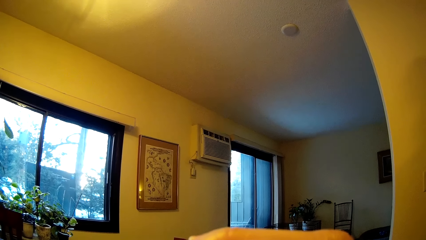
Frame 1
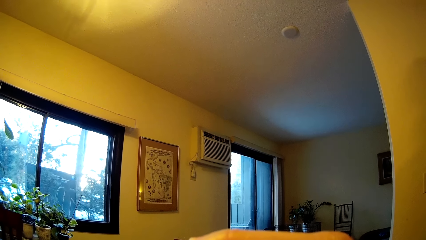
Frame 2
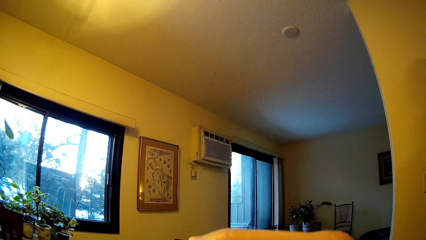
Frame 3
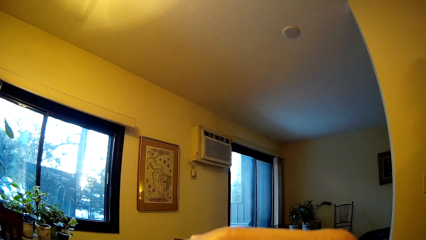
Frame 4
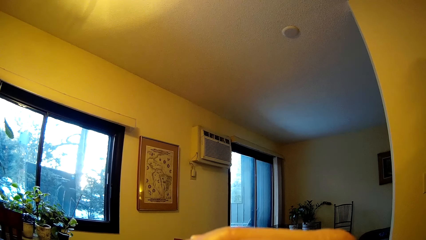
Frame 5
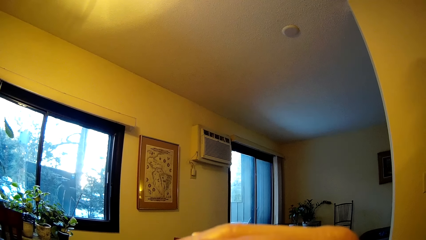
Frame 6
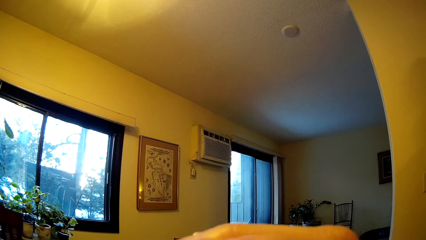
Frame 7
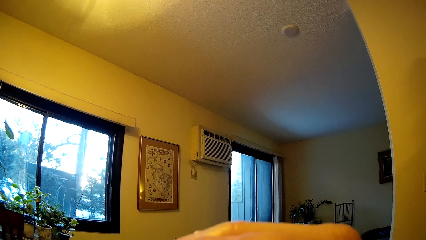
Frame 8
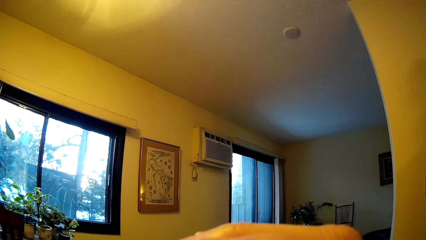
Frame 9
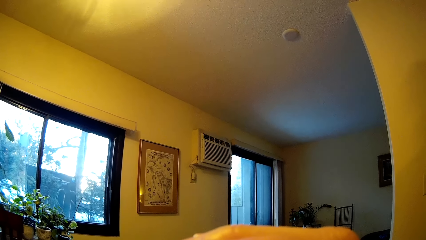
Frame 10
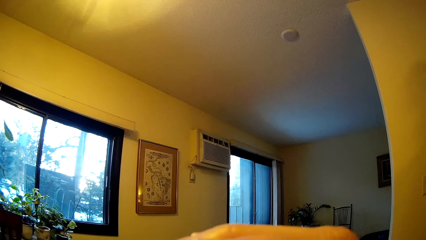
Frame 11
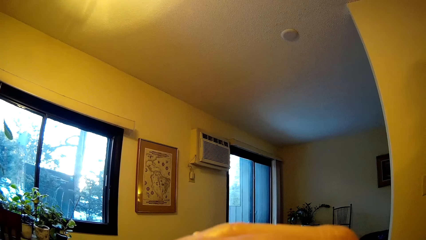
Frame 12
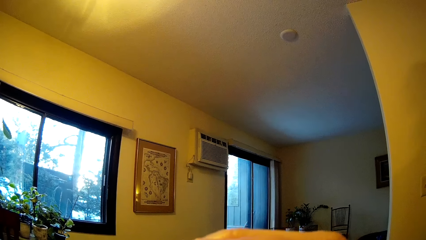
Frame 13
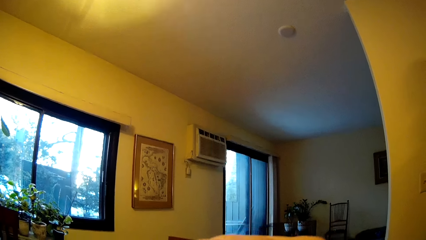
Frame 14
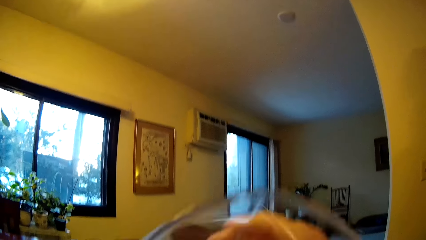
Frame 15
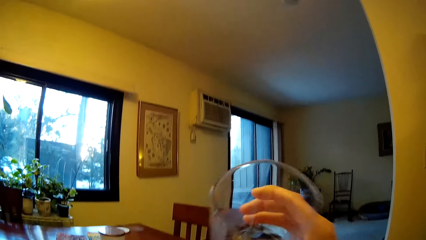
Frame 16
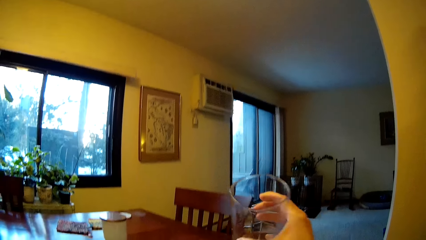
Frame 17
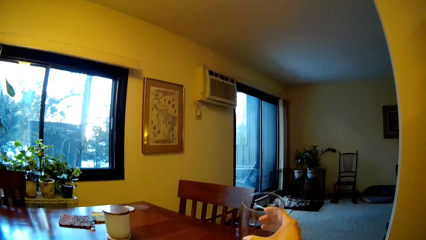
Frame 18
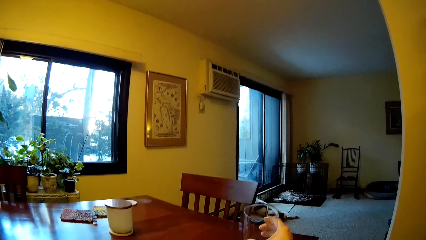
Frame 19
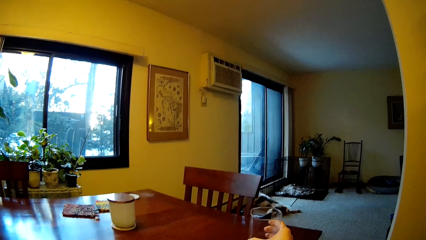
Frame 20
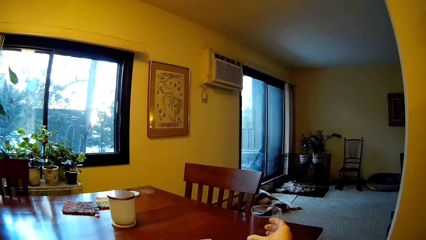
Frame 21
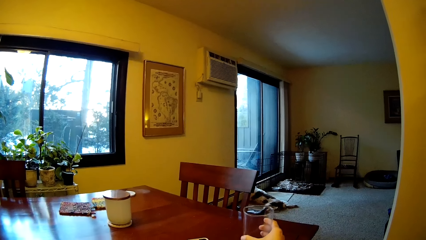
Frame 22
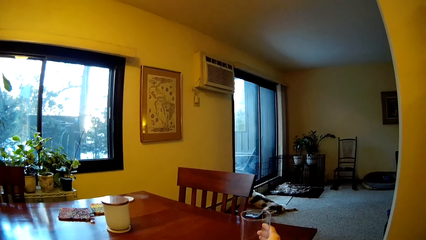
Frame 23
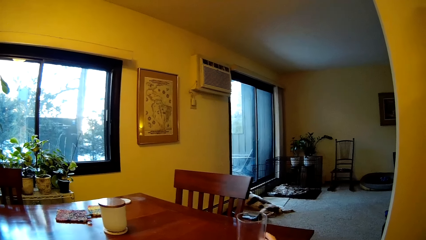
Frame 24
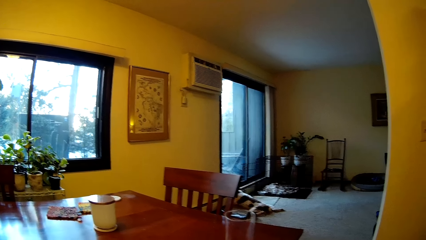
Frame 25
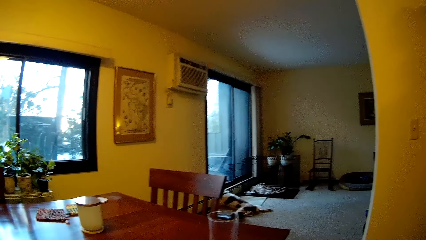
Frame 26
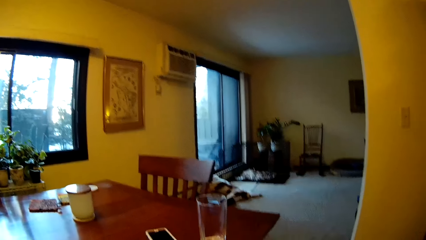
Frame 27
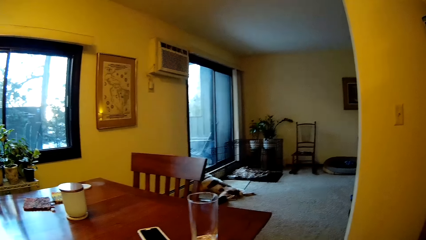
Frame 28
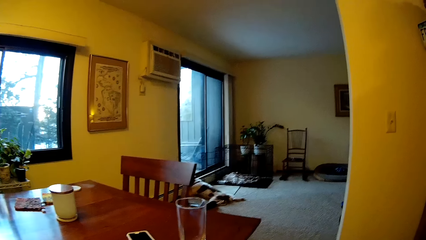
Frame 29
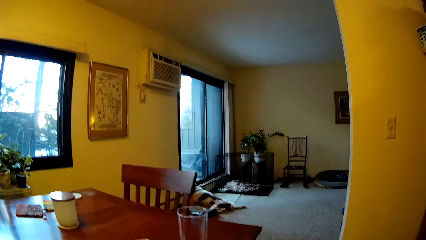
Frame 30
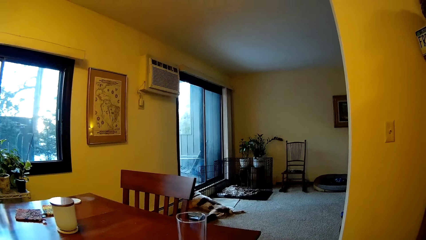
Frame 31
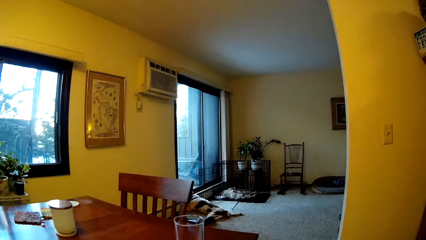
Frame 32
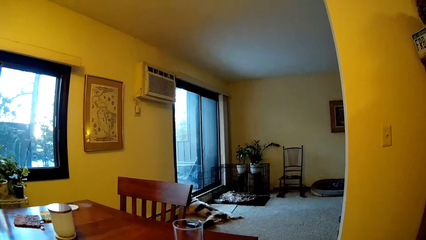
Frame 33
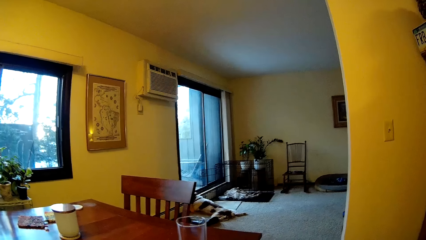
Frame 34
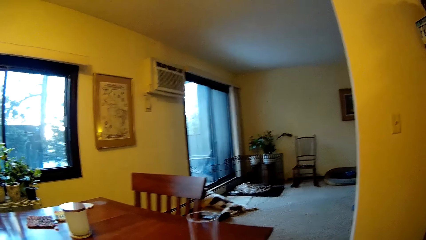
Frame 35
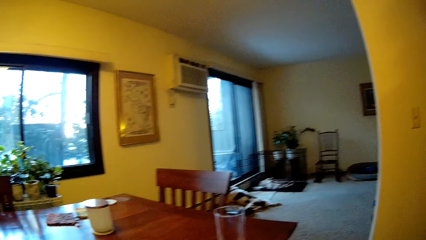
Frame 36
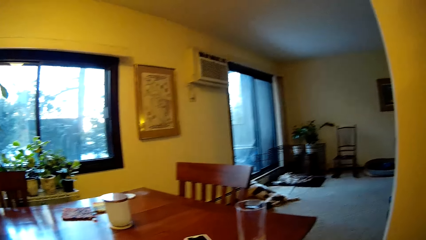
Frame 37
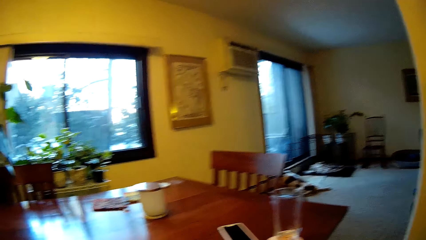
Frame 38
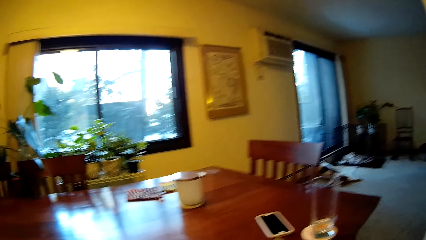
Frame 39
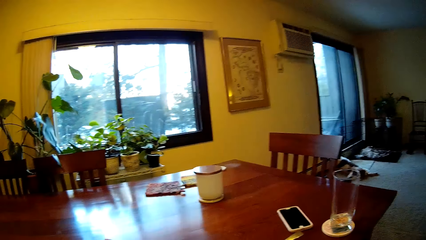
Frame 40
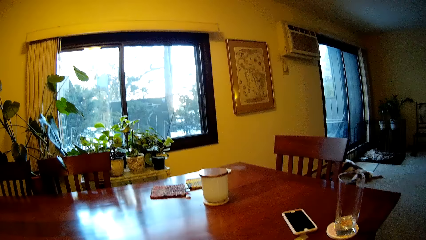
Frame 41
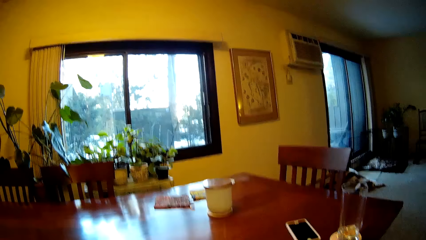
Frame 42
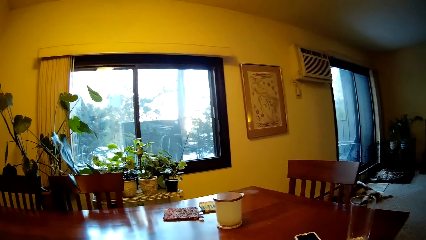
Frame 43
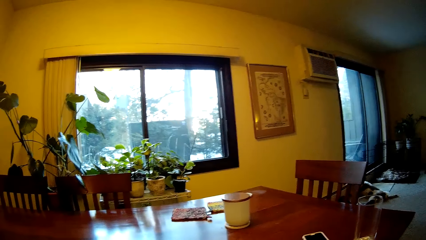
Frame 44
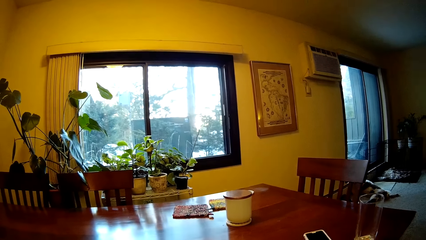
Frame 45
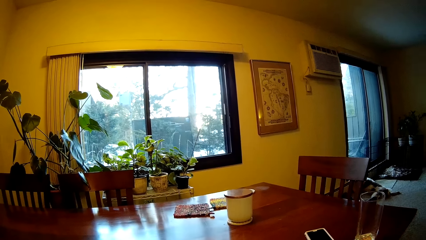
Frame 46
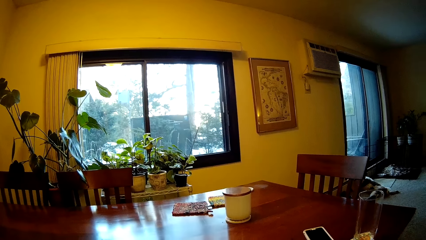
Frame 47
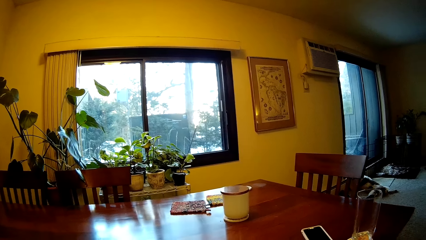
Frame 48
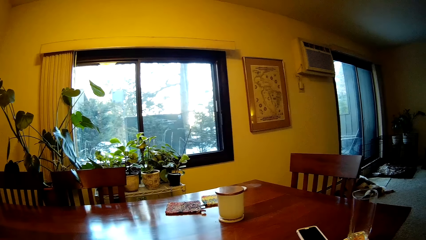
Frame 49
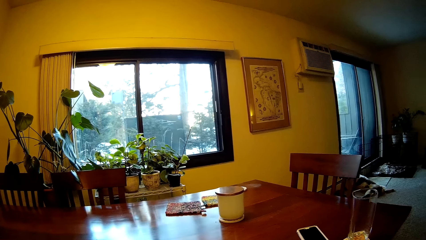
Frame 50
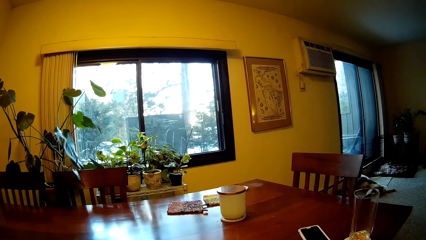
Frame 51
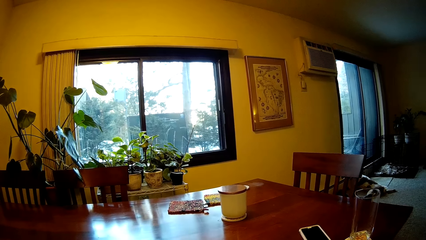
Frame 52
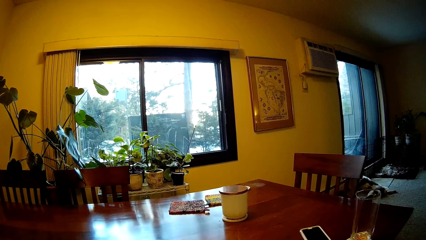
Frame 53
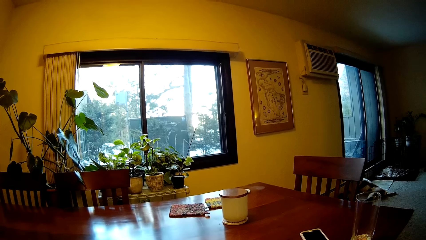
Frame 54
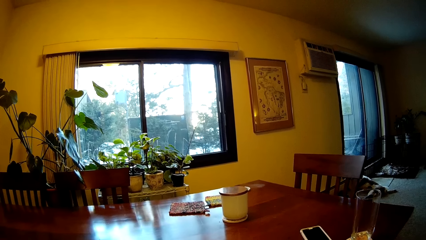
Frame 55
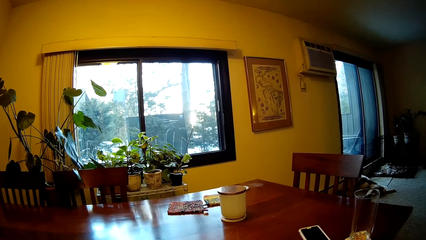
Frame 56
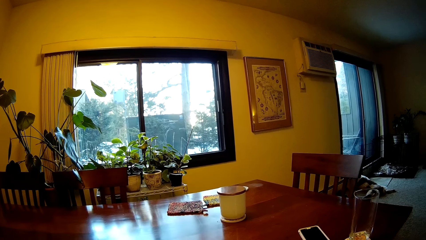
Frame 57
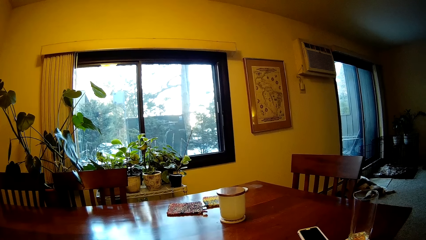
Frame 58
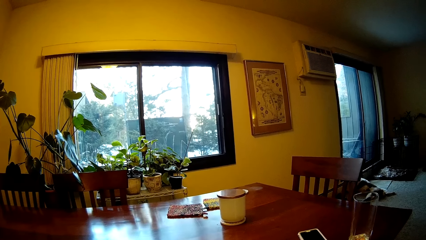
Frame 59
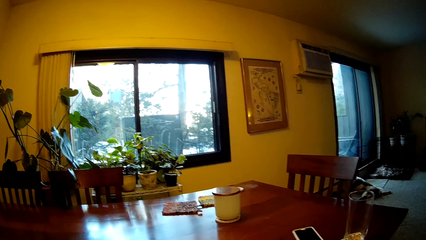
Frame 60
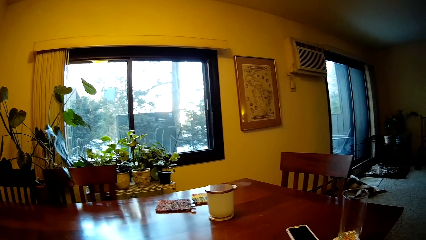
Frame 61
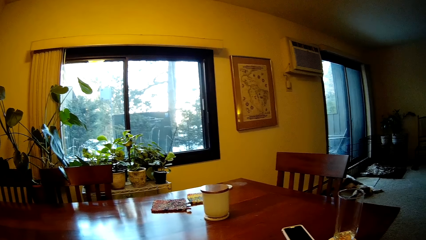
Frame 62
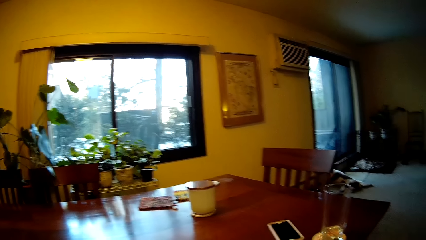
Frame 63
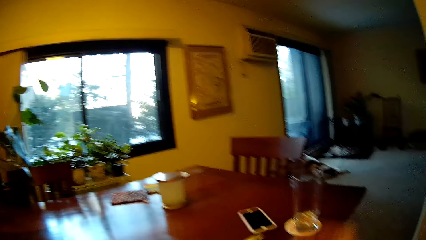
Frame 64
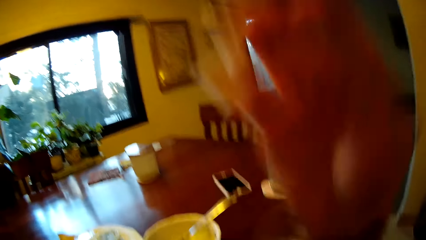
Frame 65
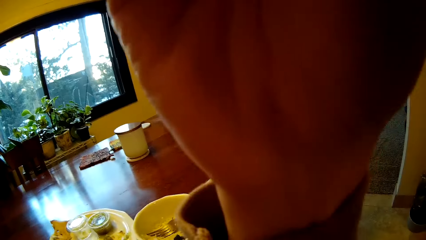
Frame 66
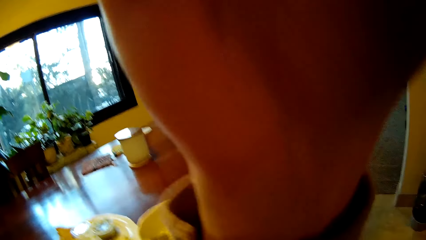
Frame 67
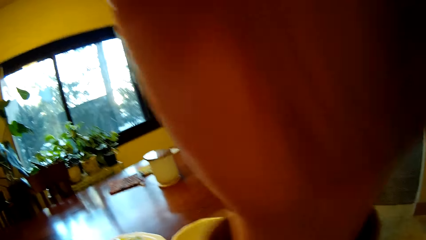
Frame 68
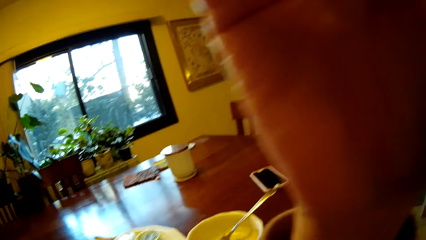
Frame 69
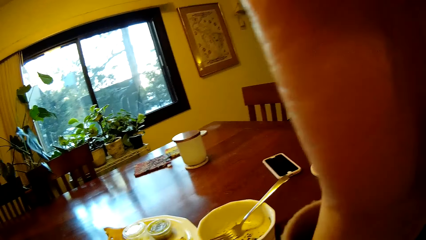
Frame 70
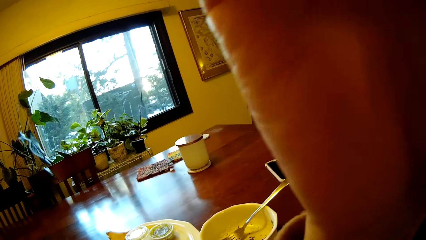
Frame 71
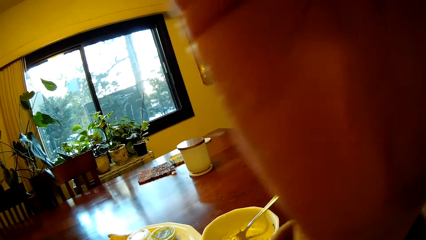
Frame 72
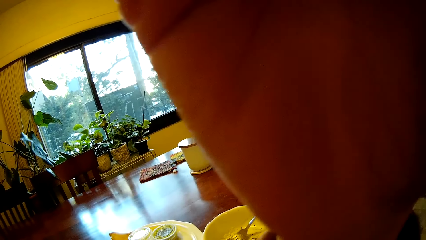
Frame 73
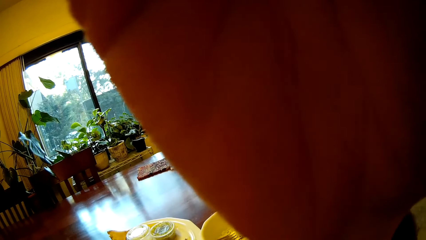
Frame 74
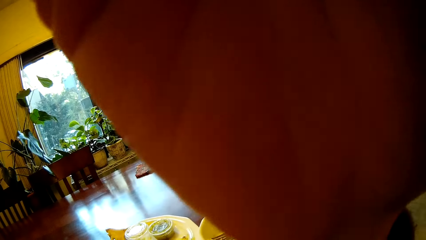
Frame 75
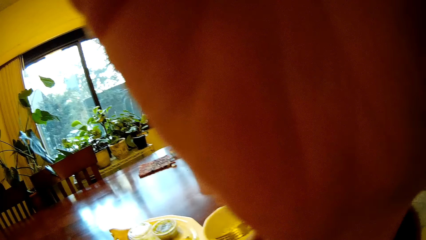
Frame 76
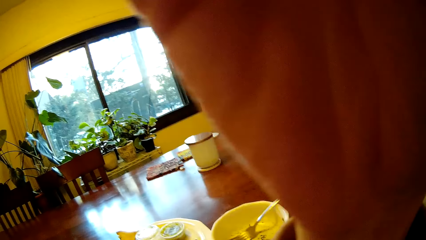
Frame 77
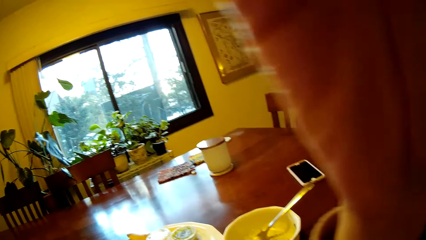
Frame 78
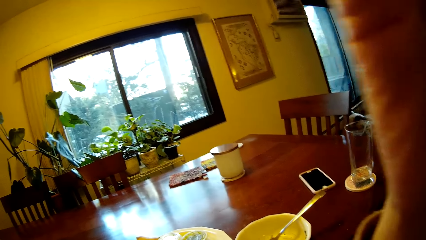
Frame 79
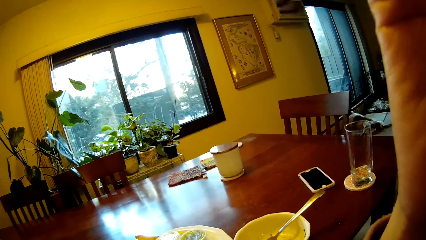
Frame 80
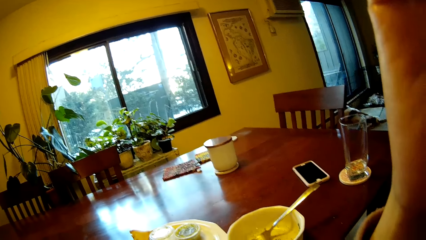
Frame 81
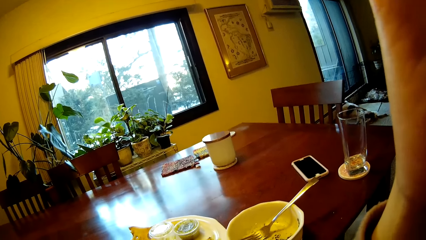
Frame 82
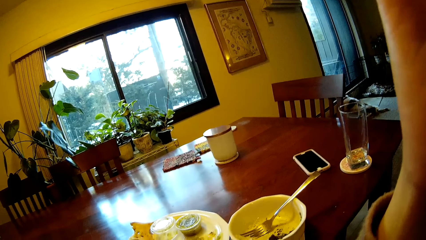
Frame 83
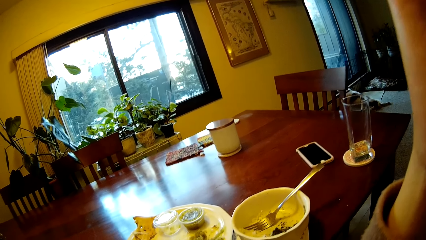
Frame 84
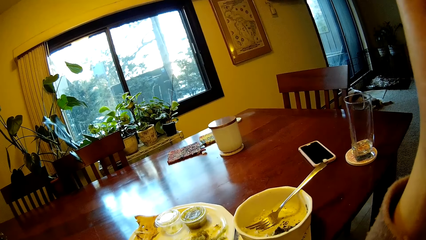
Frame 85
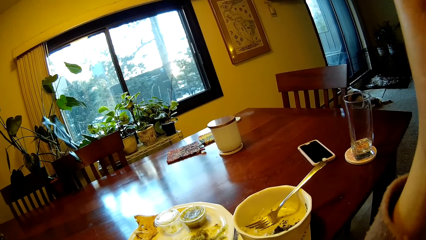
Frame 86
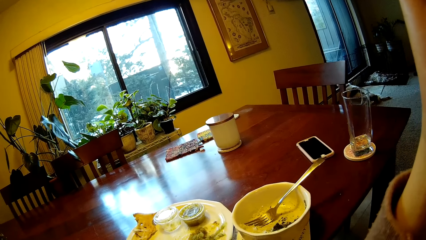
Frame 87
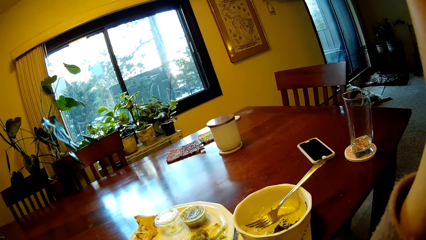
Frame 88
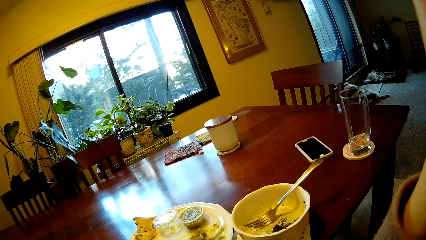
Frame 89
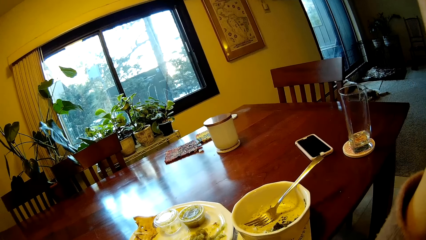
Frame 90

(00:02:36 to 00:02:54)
The camera wearer drops the glass cup on the table. They lift the hand.
